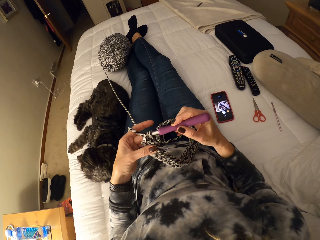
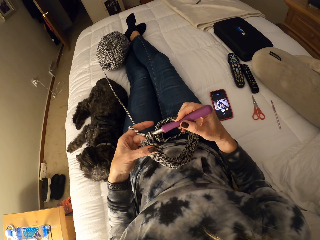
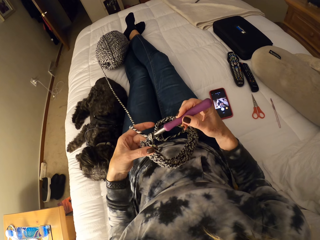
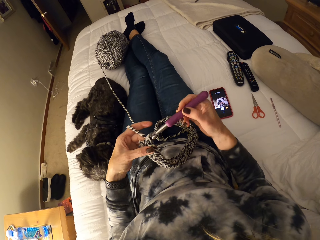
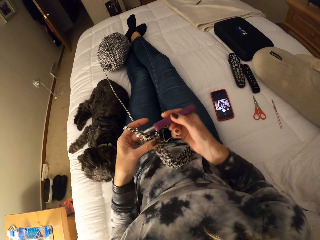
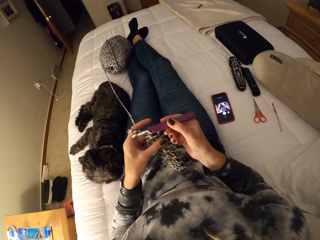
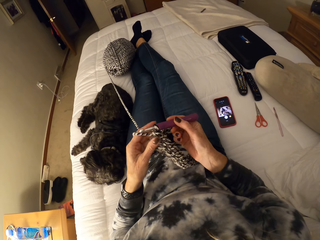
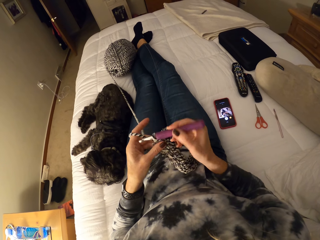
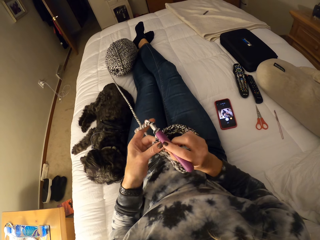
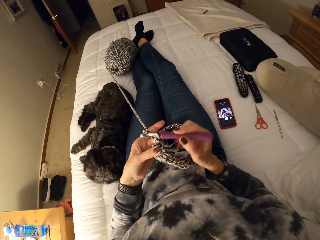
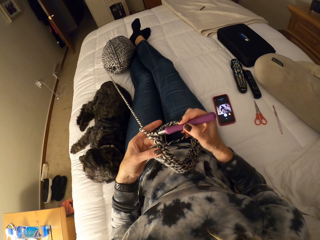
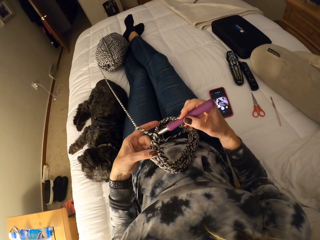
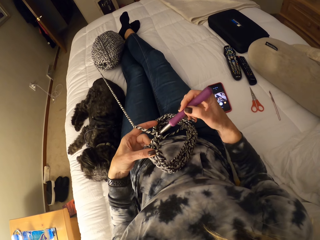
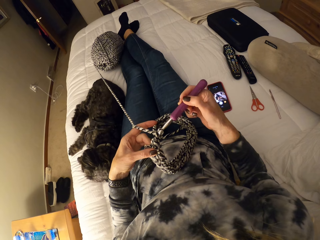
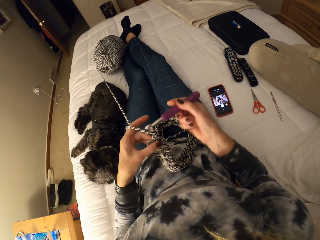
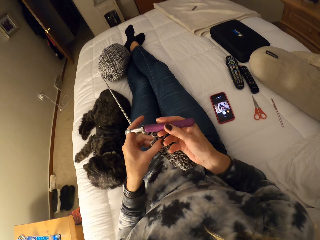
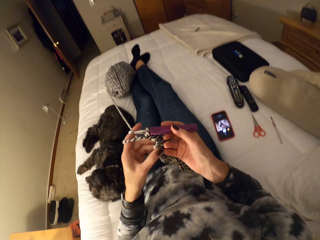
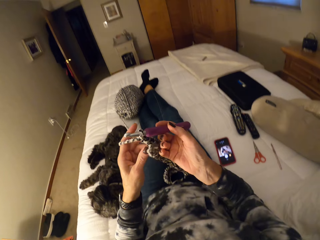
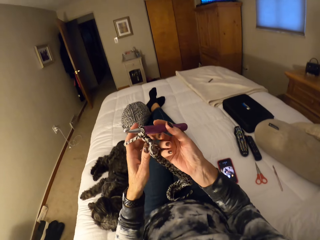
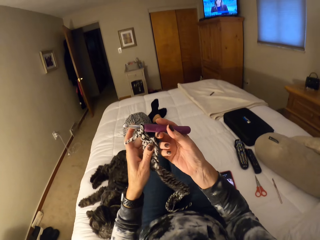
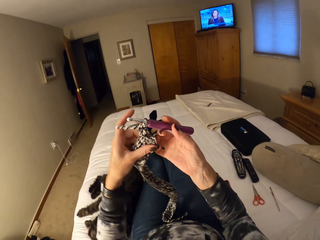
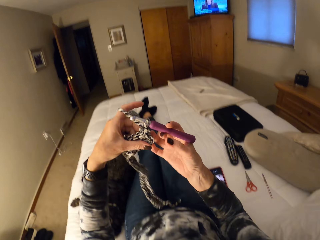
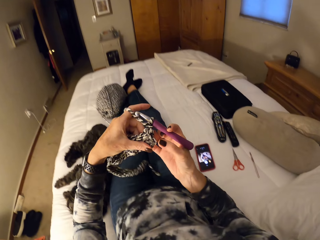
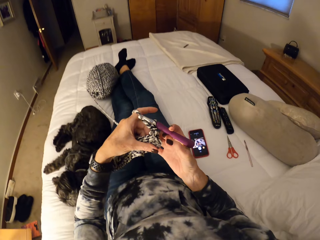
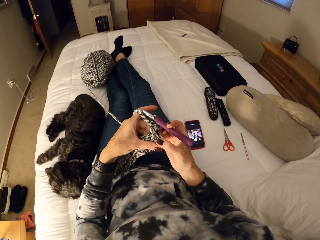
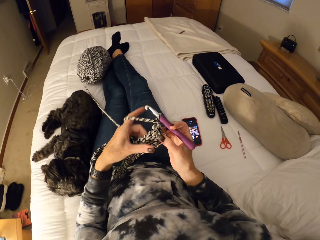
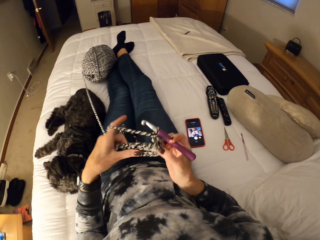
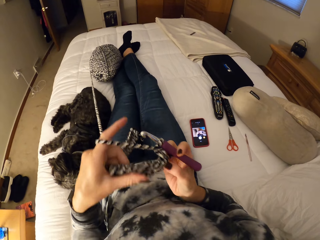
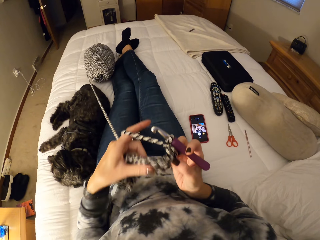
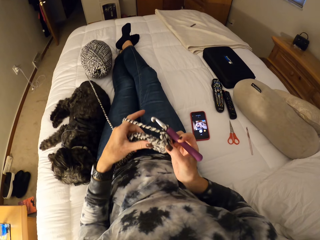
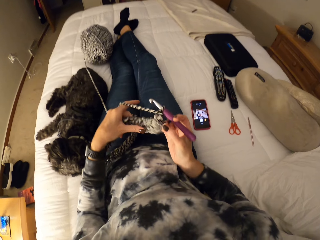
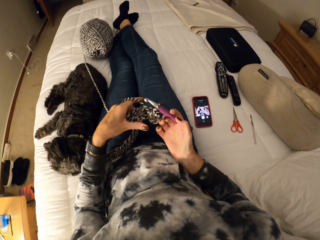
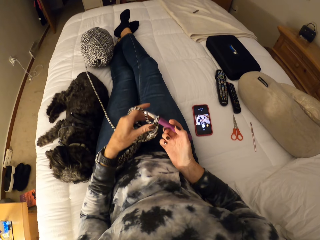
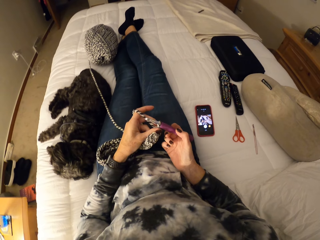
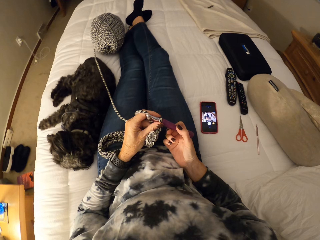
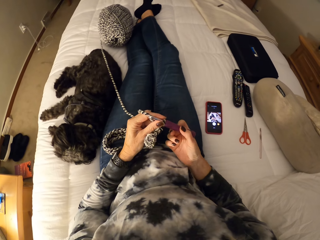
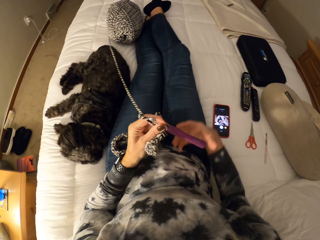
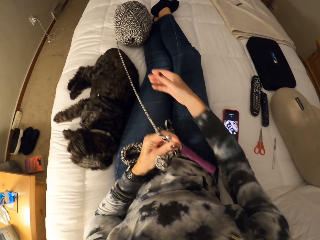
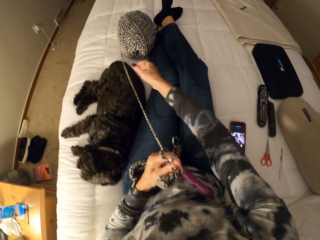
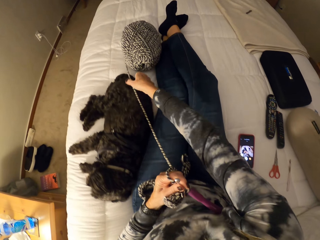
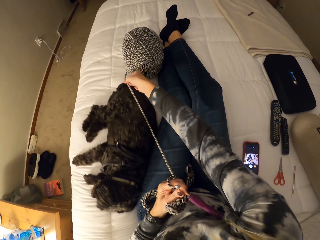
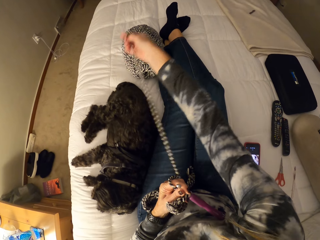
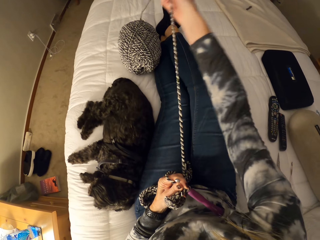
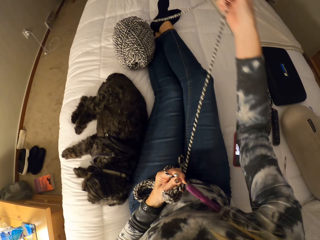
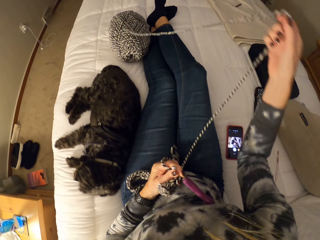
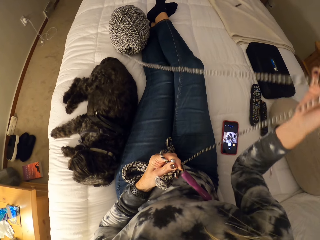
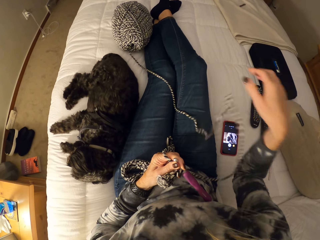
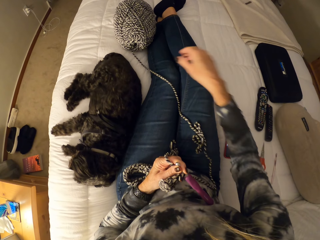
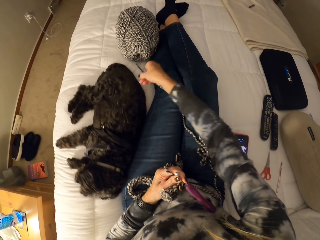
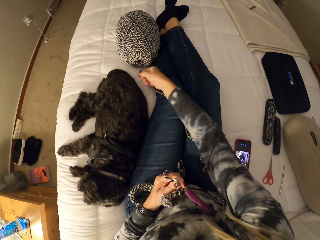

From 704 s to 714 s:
The camera wearer adjusts the crochet with both hands. They stop knitting. They unwind the yarn. They stretch out the wool thread.

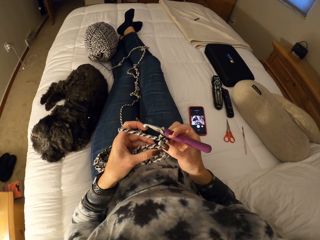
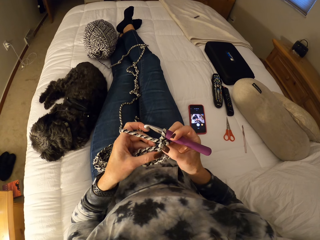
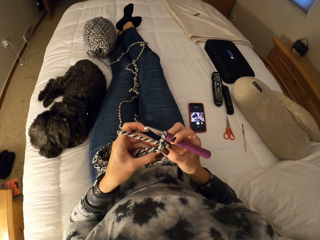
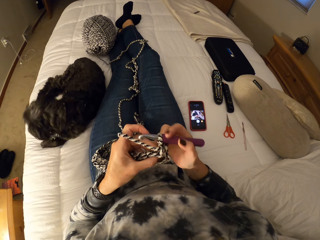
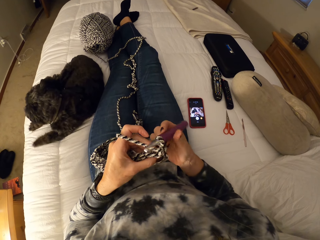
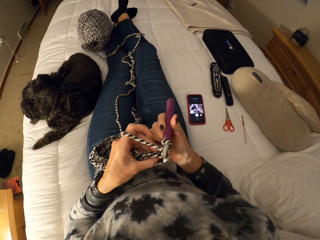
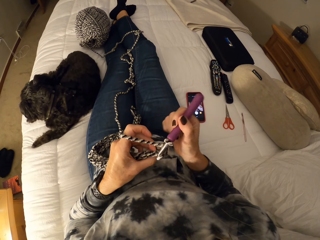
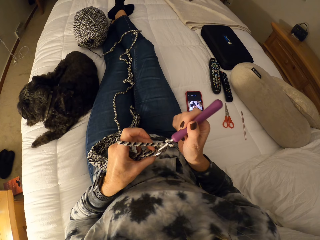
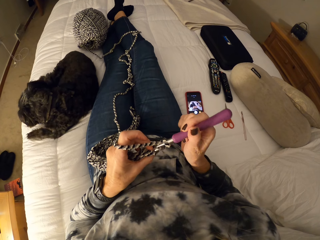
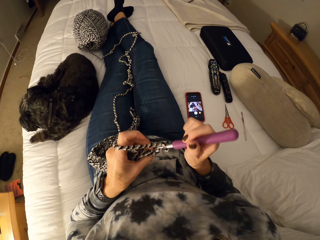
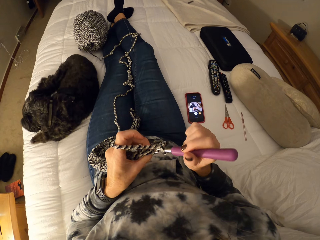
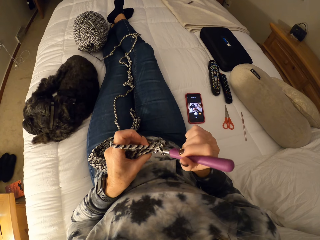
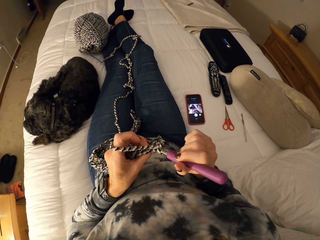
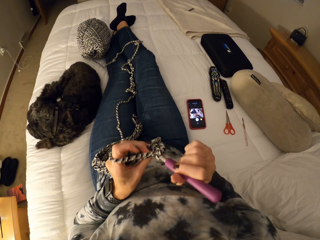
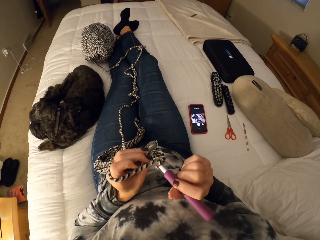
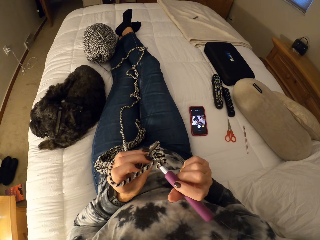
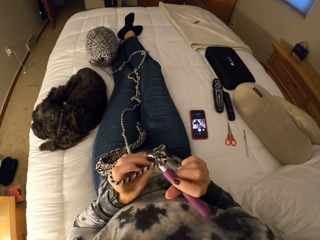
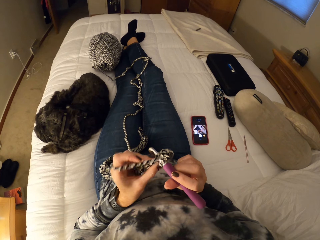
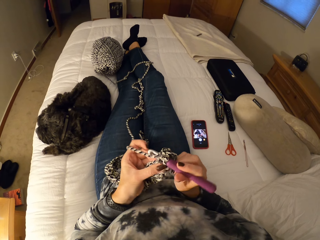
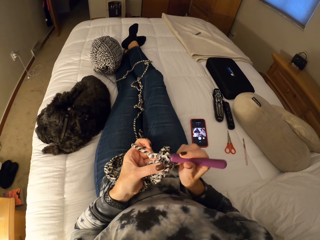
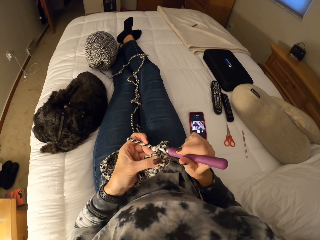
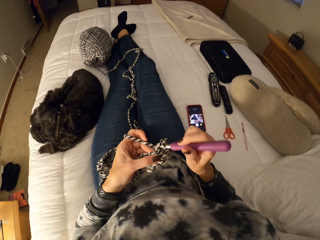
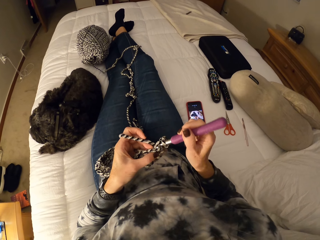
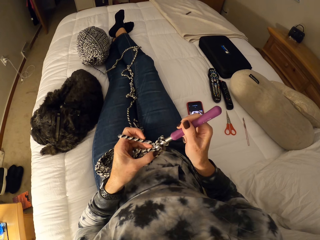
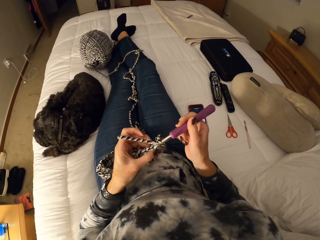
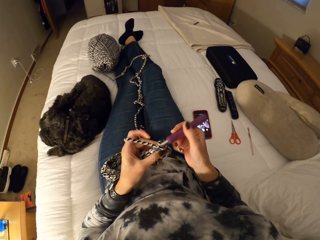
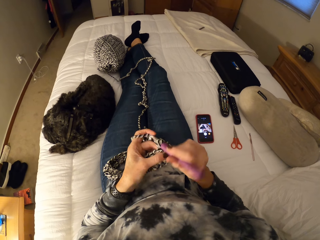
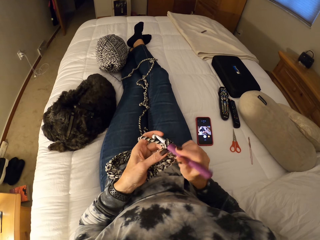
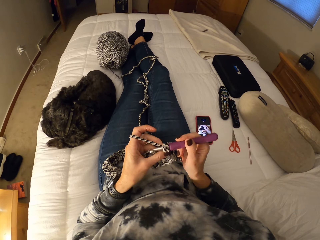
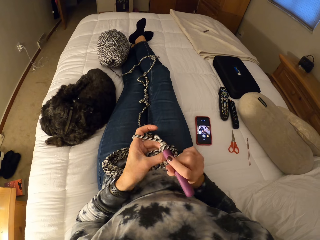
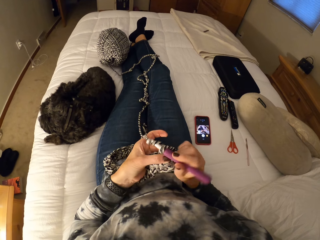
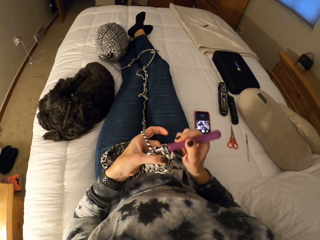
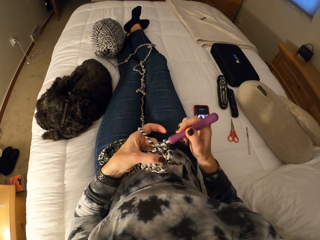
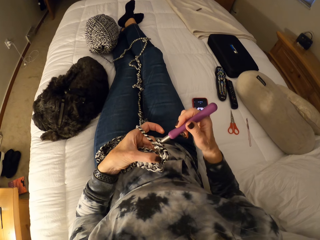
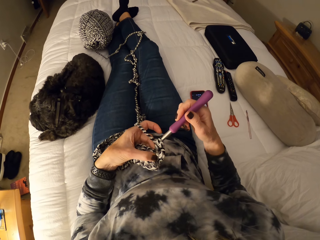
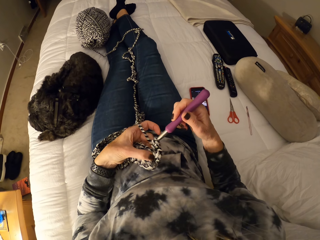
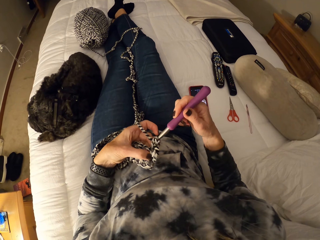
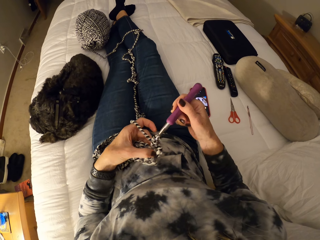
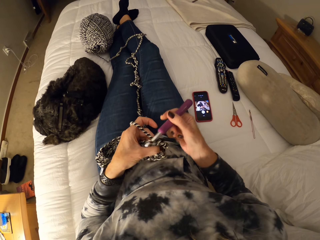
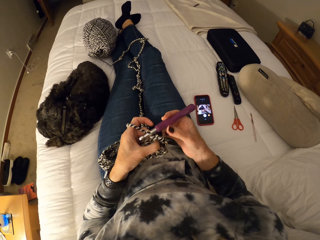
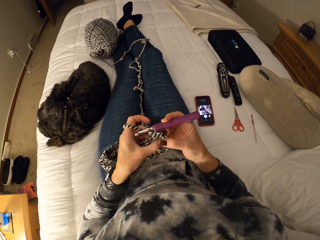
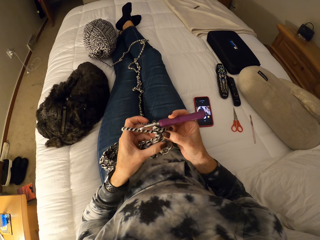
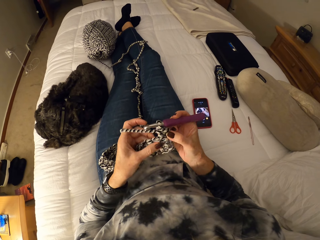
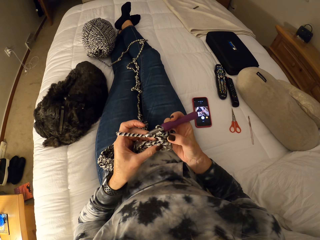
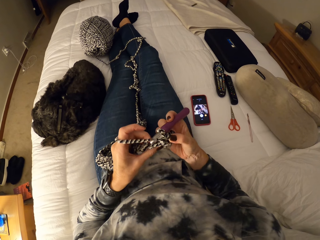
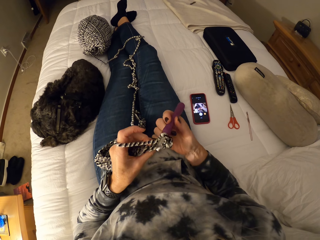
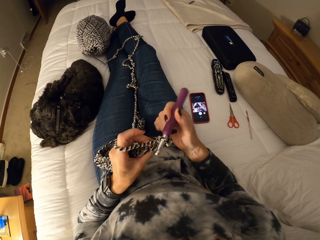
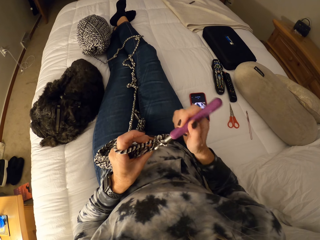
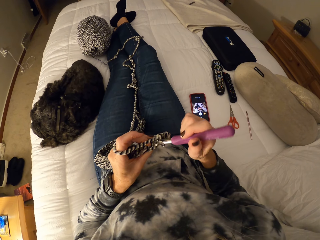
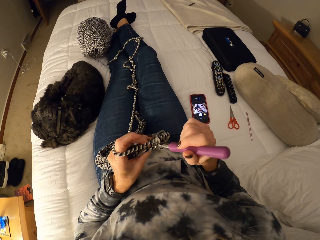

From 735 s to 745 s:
The camera wearer continues crocheting the yarn.

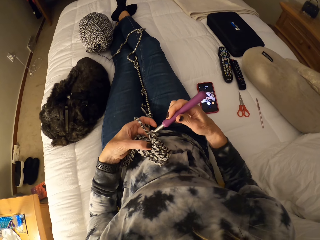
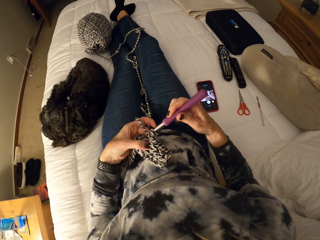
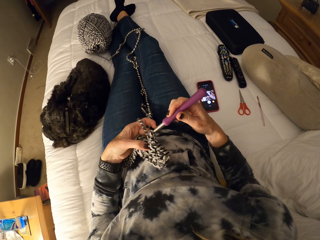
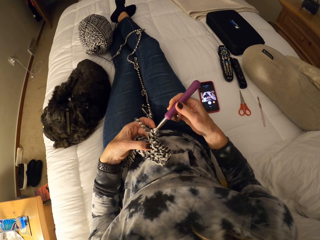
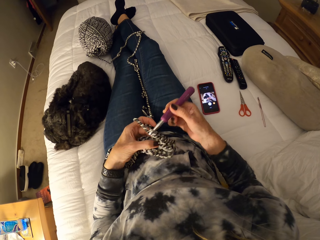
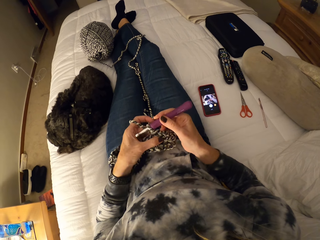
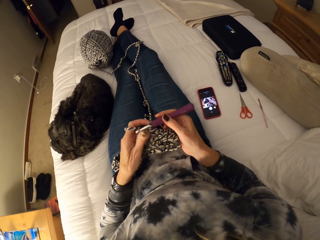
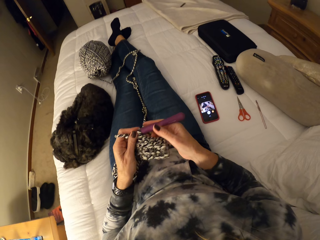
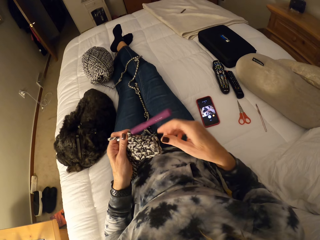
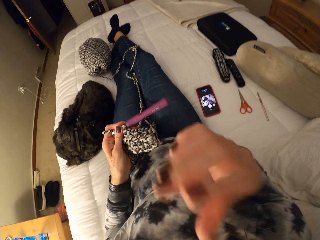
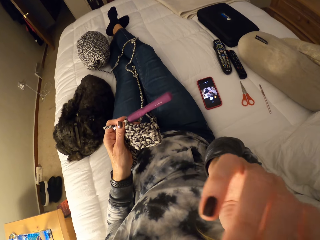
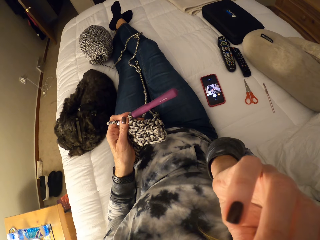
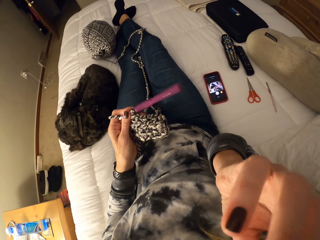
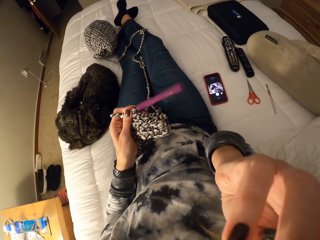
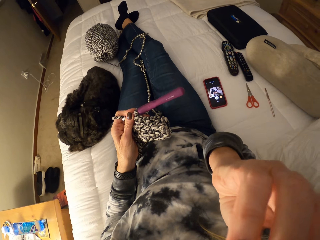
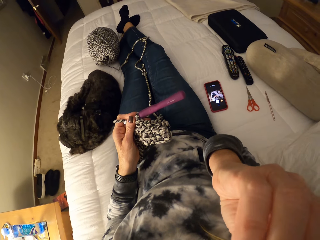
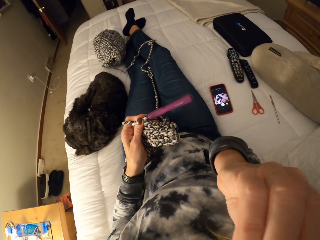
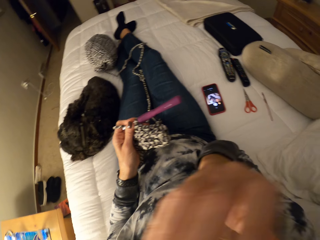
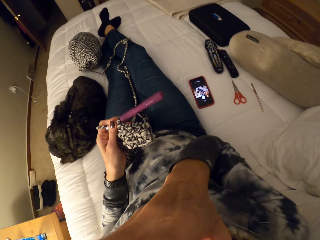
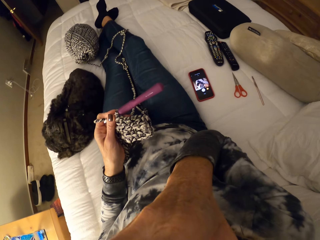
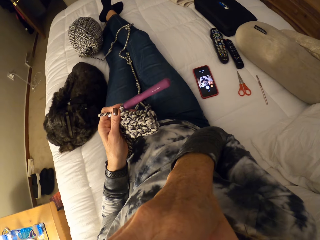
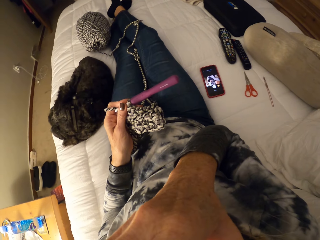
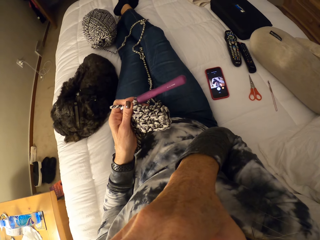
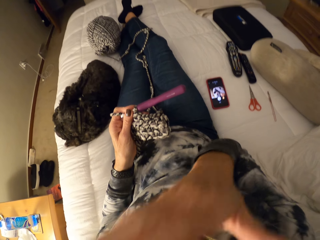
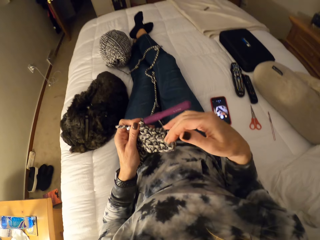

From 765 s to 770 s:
The camera wearer touches her face.
